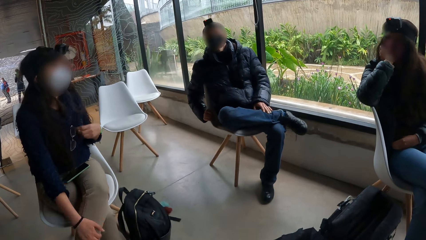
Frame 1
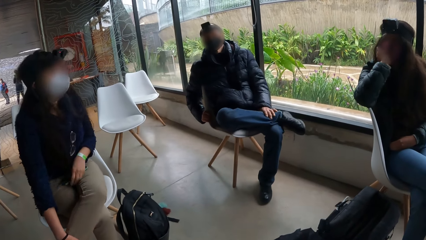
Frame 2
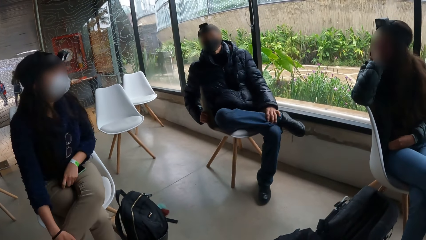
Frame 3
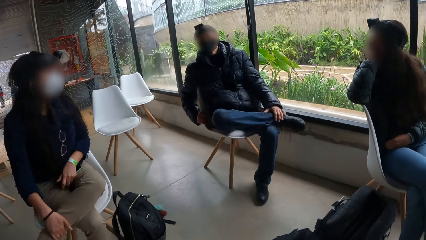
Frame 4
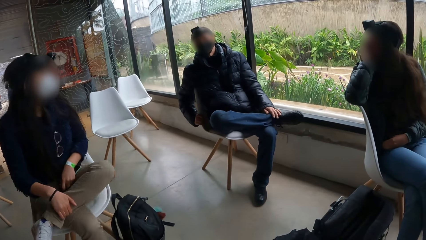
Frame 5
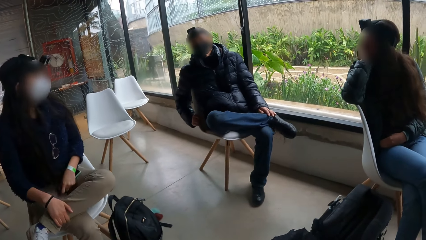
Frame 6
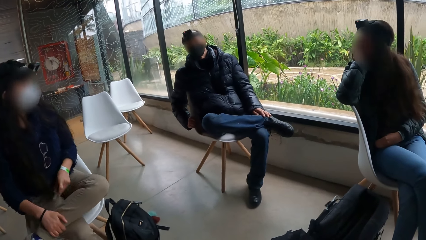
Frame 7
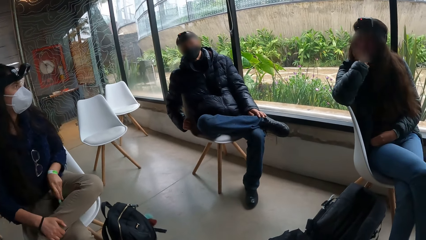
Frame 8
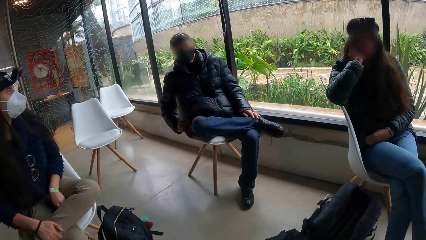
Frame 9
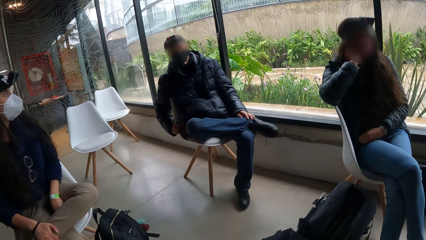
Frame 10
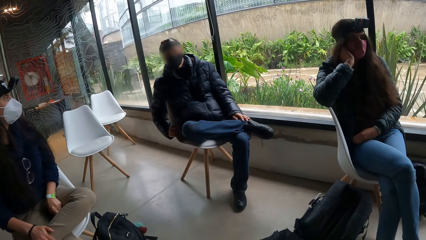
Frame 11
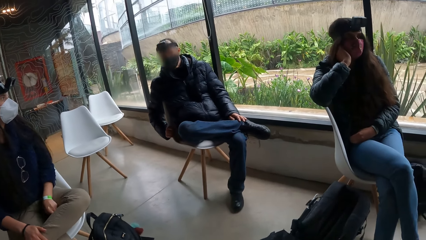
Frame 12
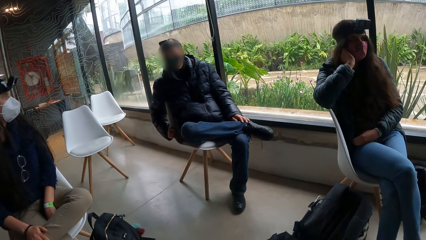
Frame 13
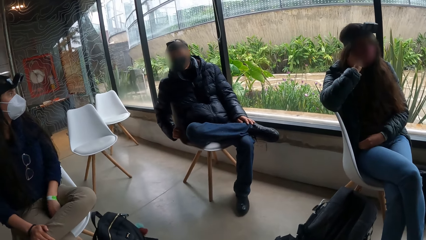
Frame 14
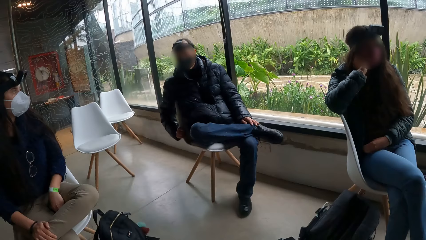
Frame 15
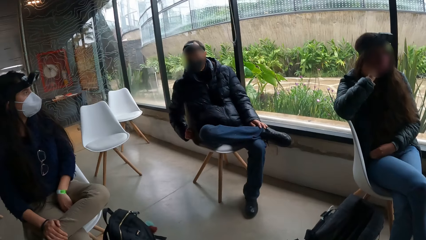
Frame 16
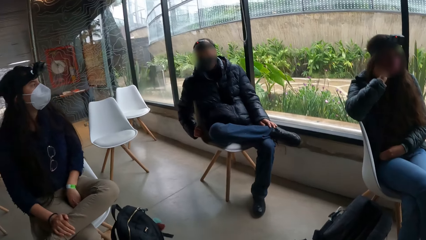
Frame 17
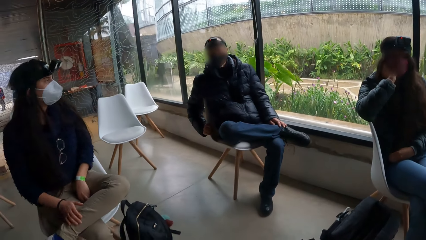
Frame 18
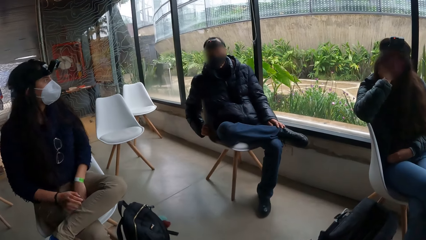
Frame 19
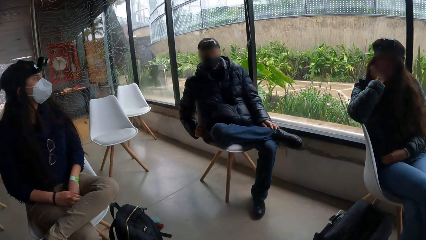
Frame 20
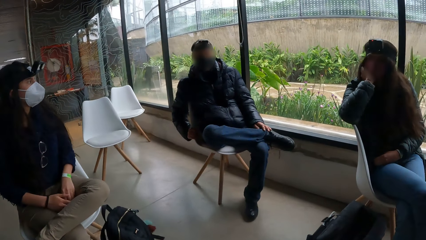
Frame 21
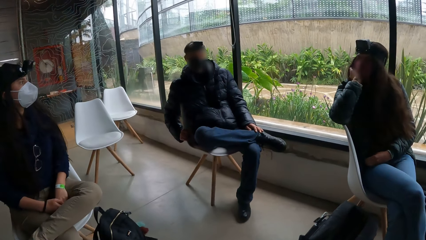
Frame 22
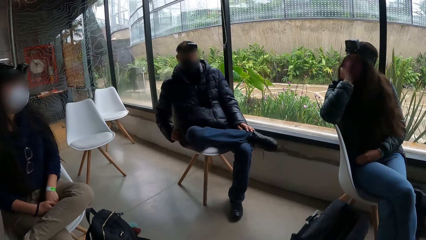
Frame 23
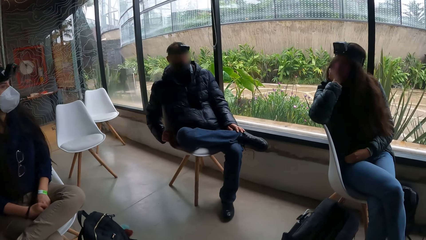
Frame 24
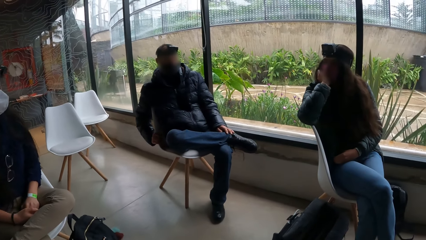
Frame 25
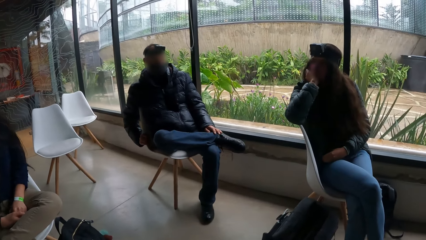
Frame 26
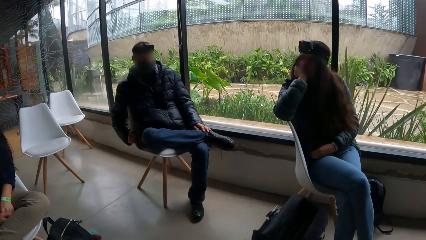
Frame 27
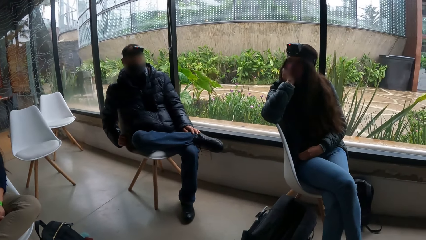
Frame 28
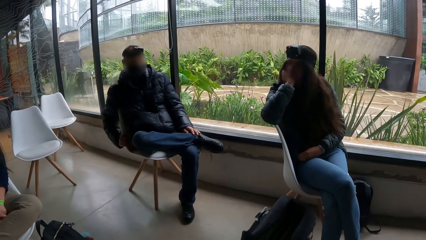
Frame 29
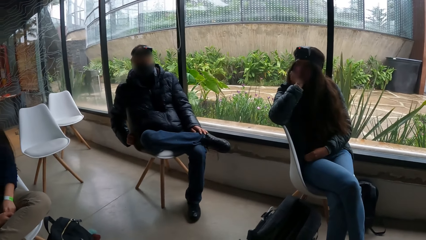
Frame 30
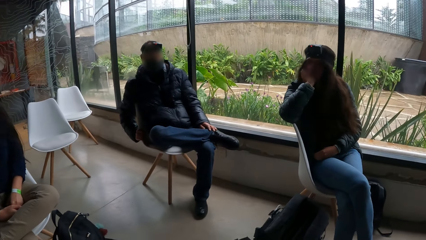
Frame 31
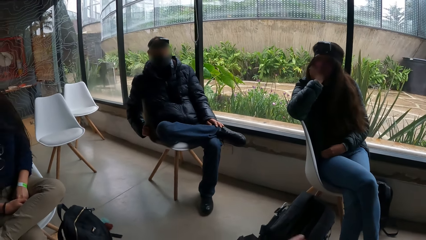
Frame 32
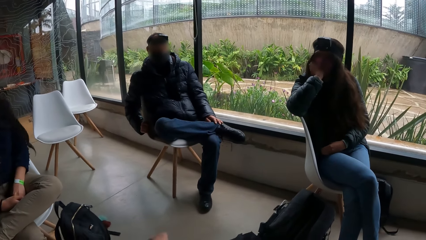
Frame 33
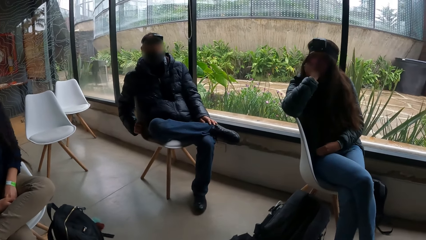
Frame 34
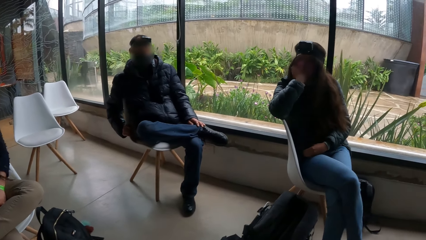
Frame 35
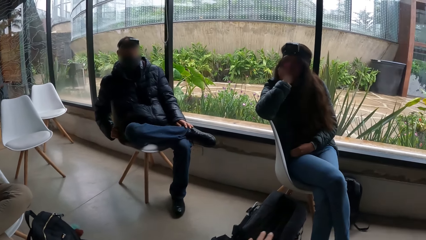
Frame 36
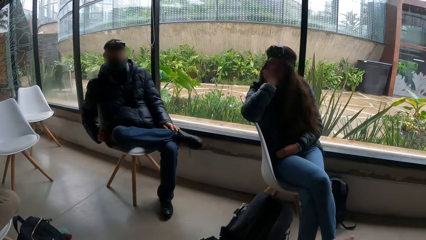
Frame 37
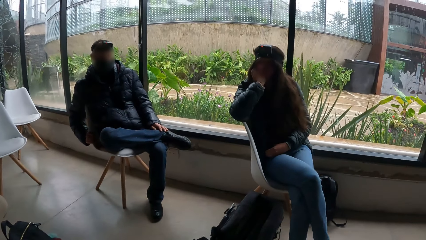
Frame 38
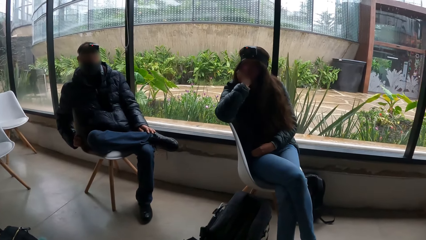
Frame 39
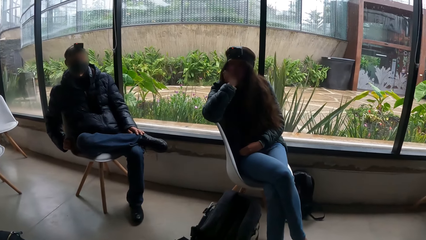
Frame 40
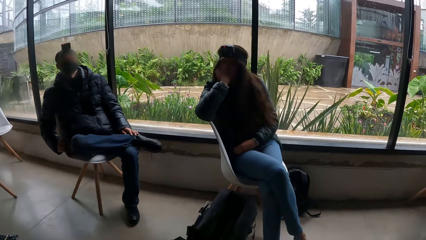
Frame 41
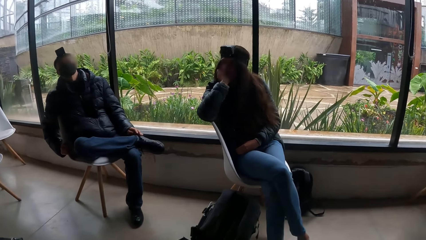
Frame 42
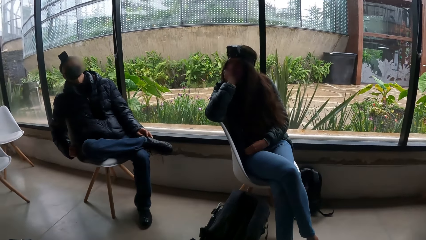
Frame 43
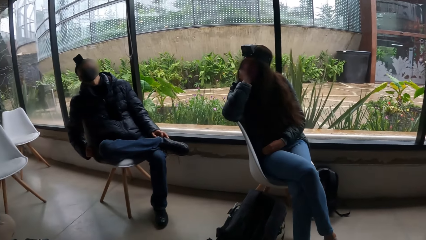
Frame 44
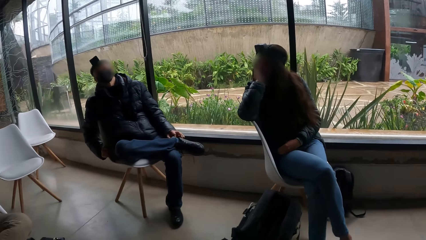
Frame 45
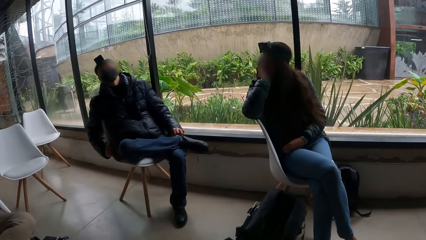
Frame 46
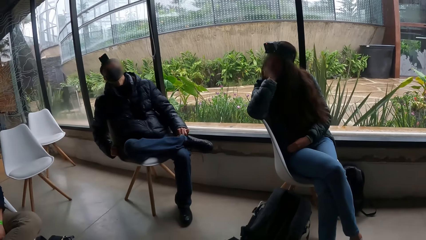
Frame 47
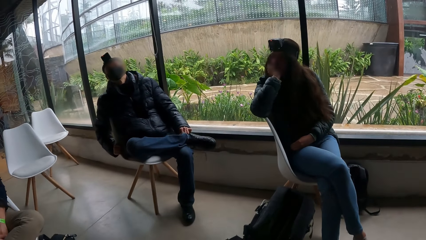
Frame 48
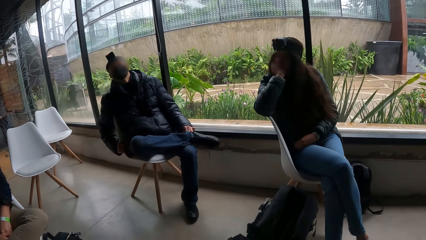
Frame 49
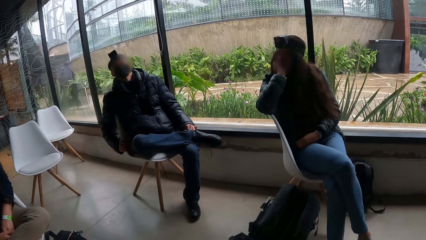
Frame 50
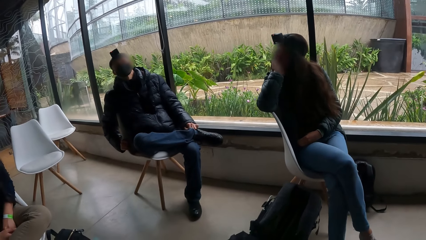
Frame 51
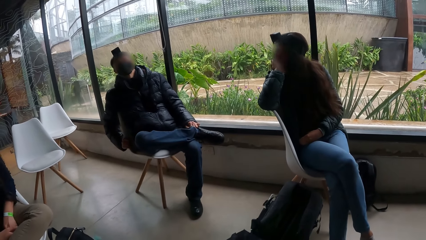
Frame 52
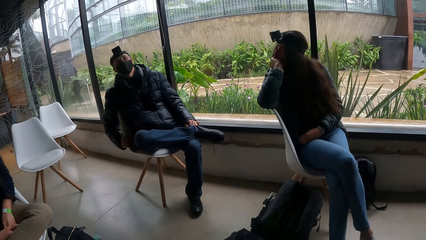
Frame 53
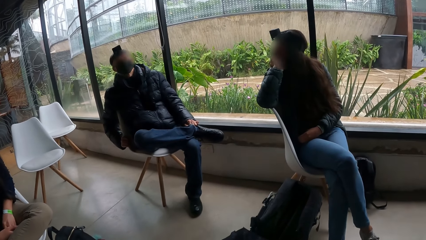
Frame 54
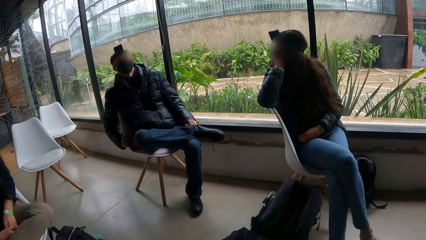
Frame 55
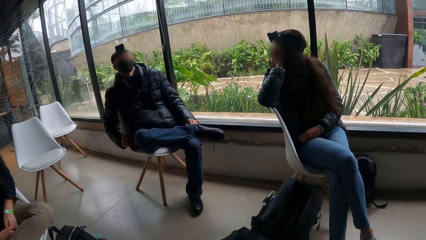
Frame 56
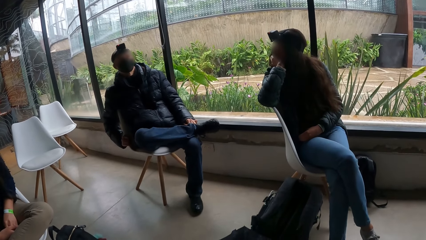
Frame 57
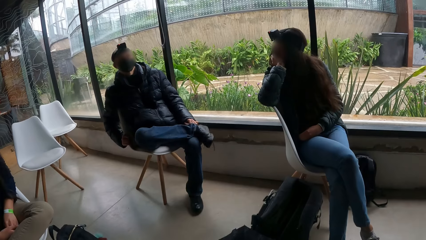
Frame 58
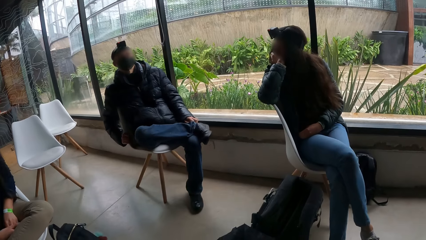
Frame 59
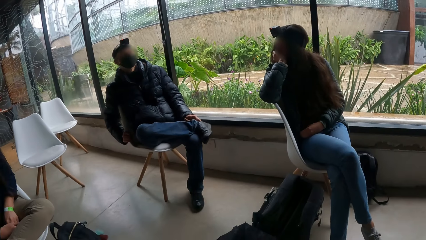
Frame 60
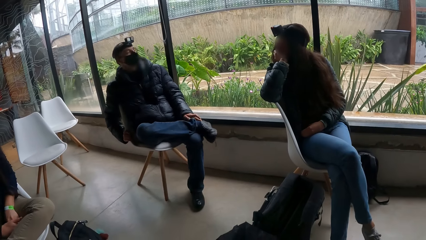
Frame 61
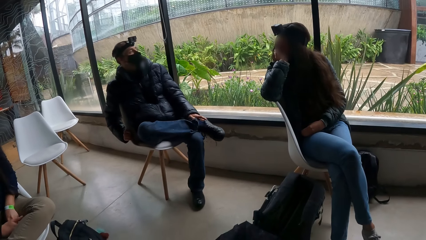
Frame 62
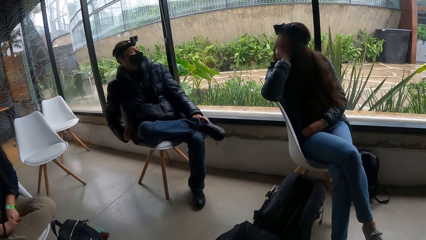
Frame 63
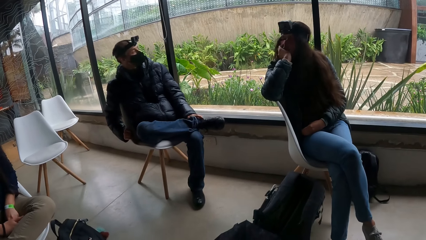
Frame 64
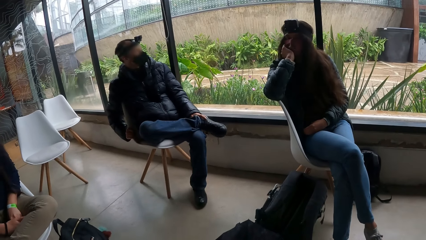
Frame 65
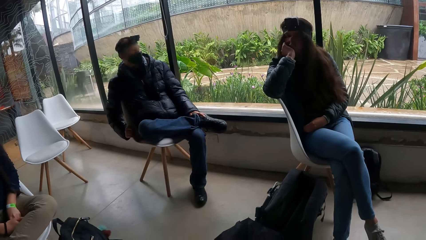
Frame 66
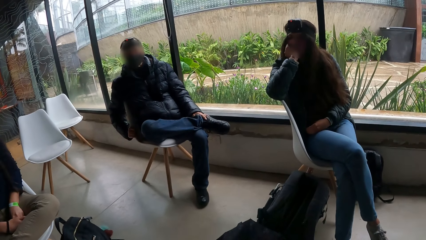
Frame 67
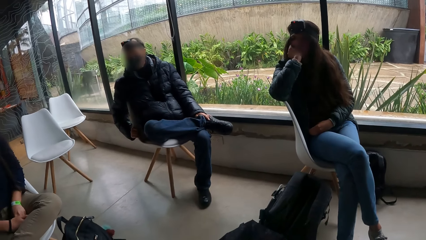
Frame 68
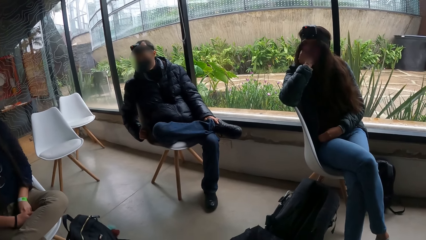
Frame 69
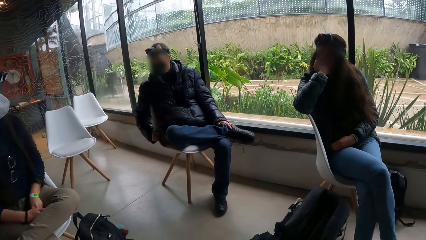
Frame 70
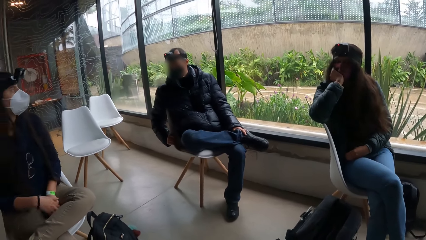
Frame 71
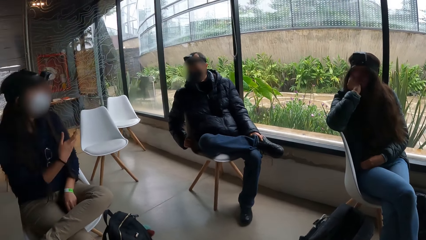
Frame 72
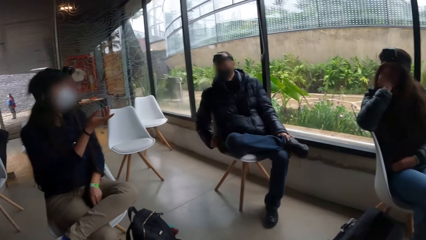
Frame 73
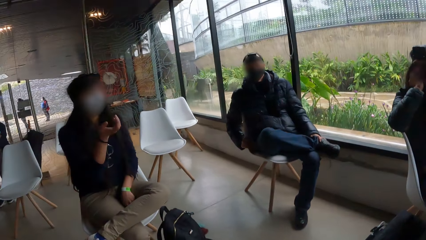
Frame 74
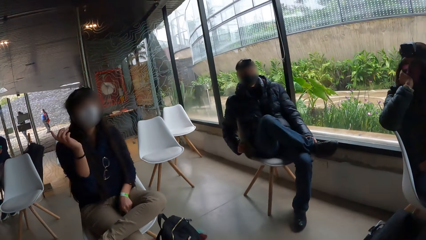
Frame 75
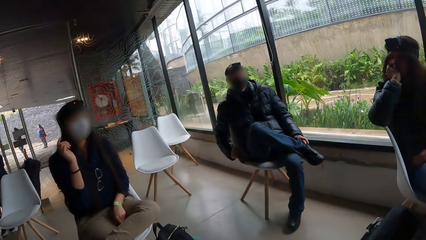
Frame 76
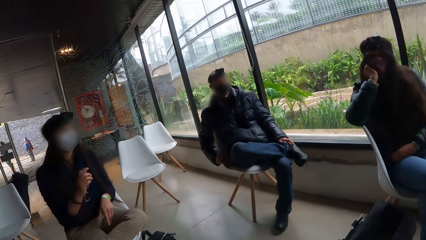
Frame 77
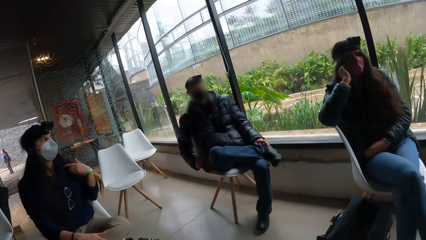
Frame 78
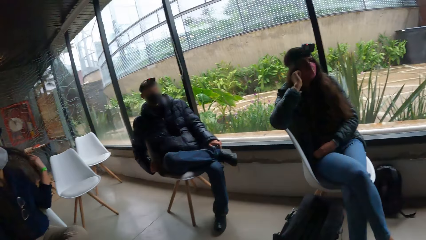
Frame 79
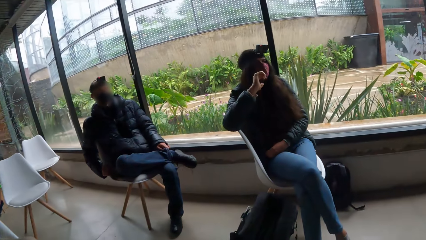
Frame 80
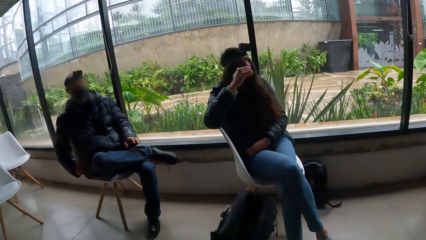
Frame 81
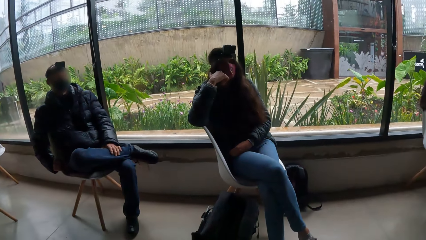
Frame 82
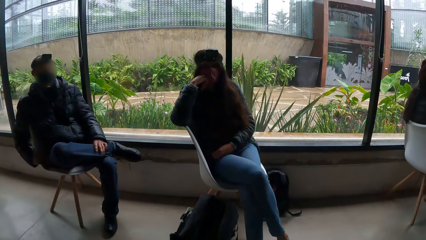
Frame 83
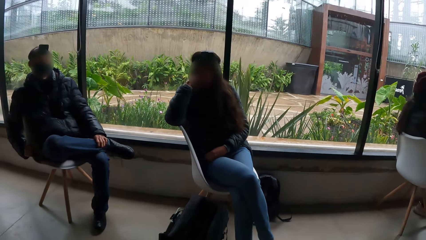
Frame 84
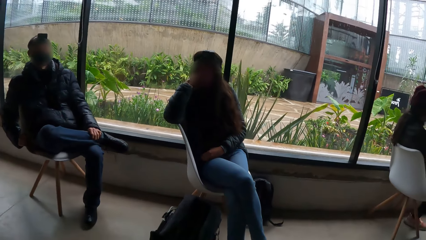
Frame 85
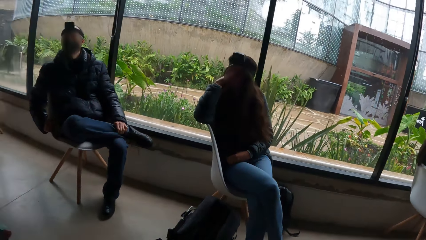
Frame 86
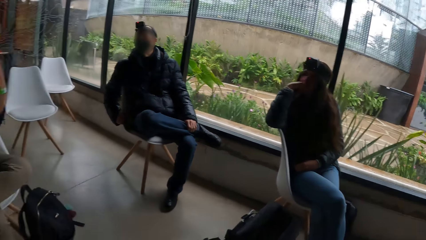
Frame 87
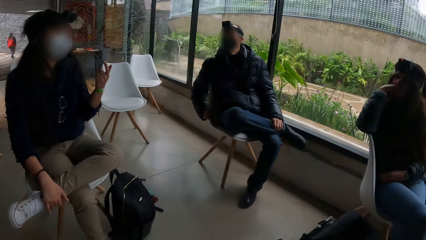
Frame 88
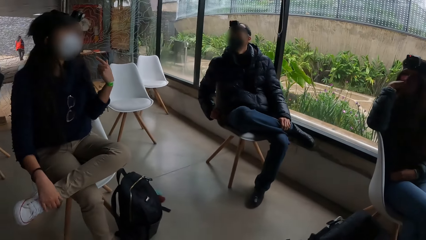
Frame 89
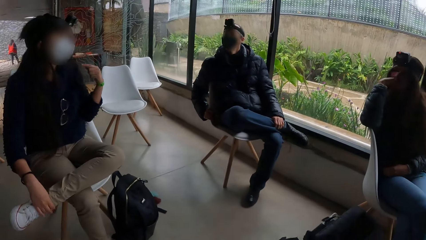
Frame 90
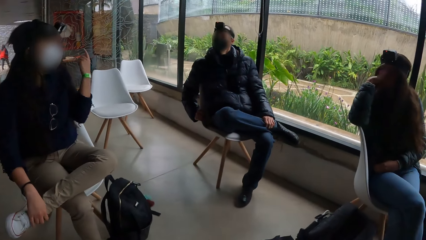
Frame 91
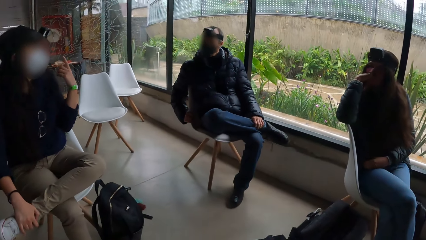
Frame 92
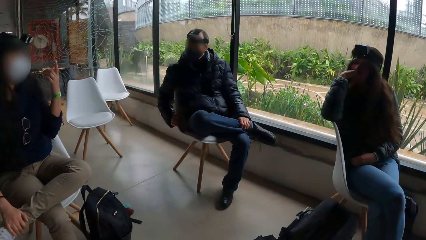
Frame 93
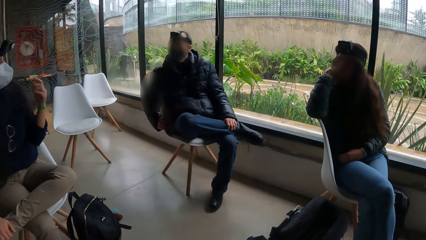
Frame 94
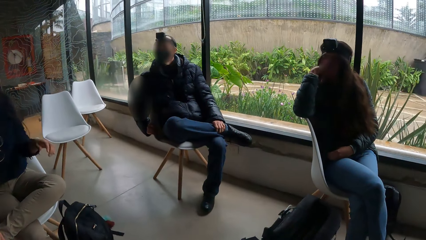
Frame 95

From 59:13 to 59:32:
A woman holds the phone on her lap with her left hand. The woman gestures out.
